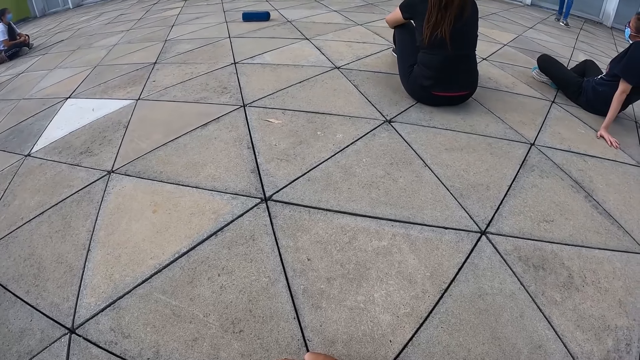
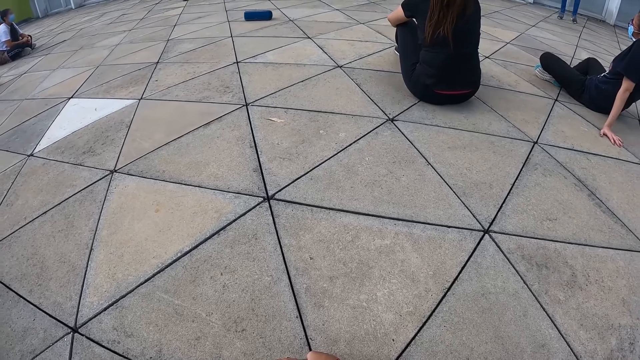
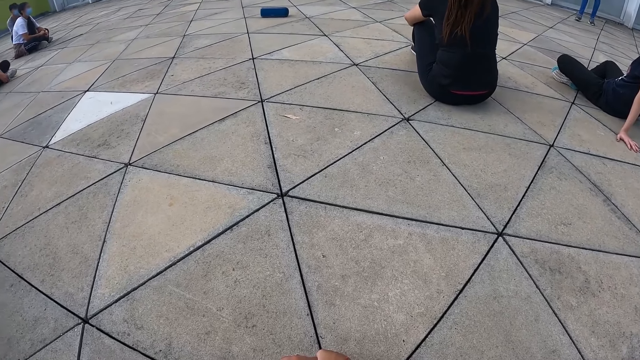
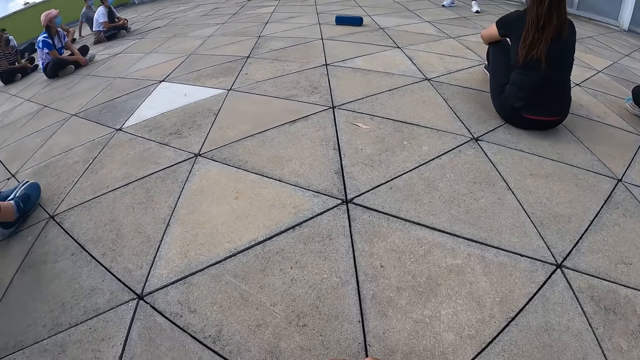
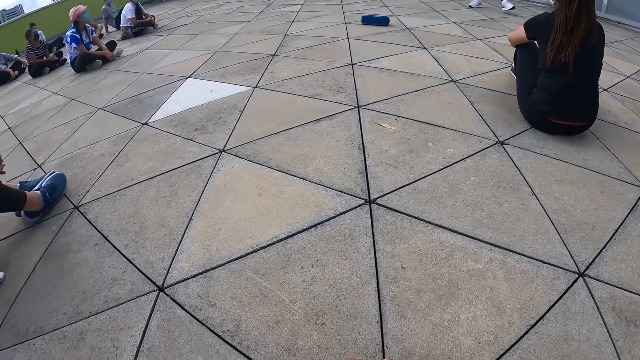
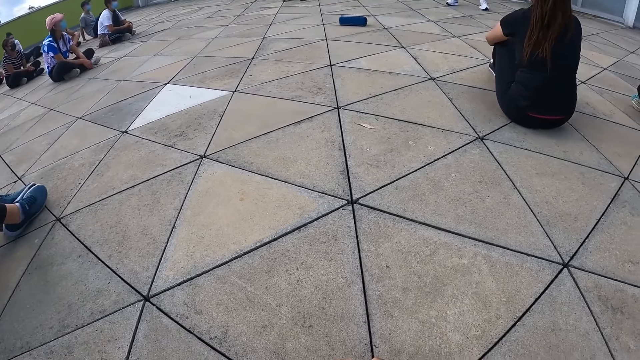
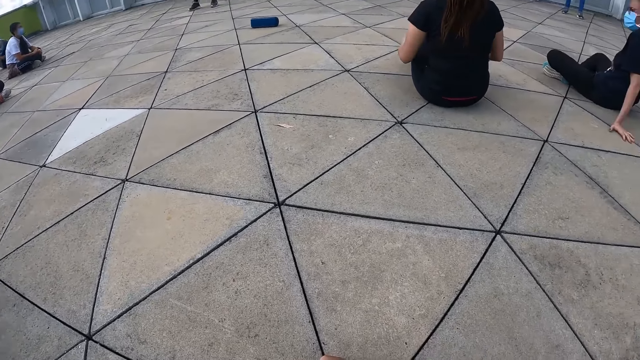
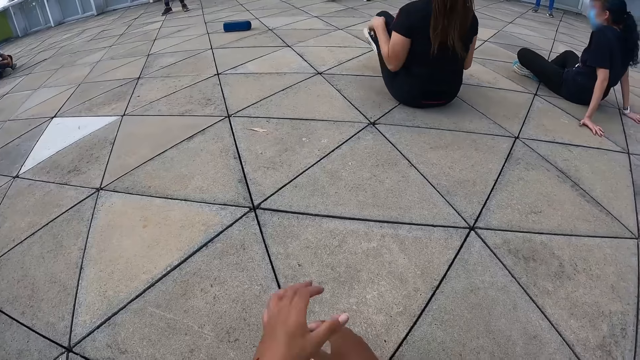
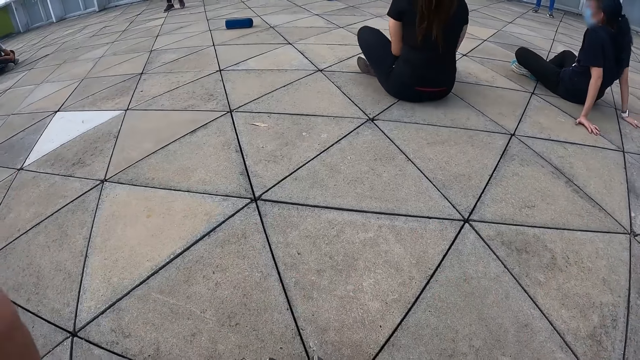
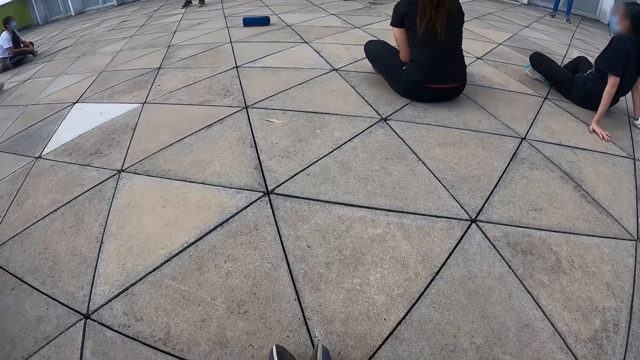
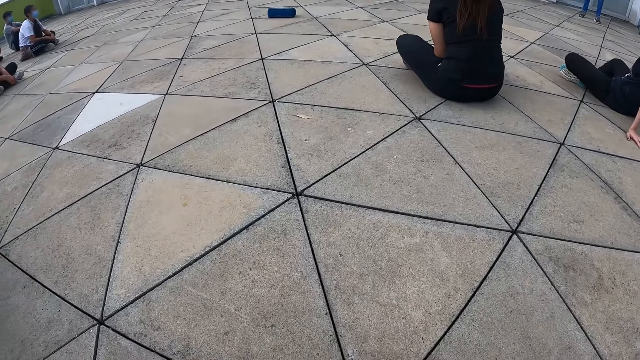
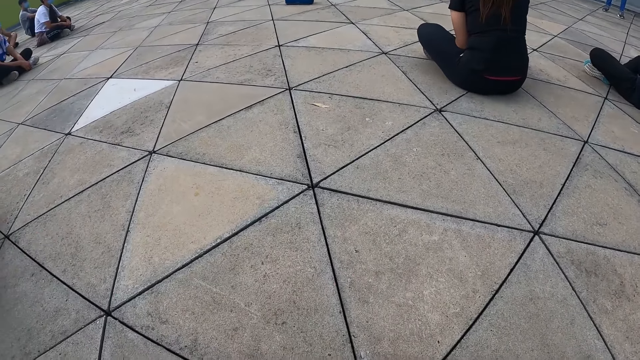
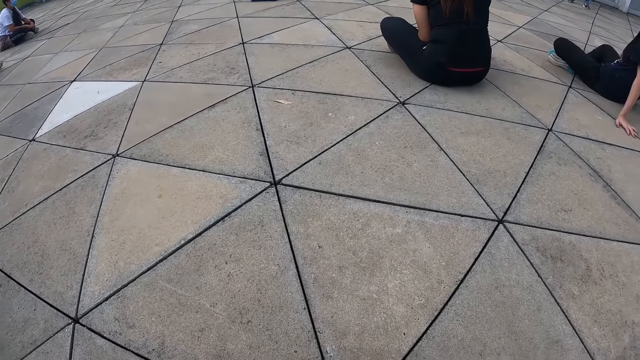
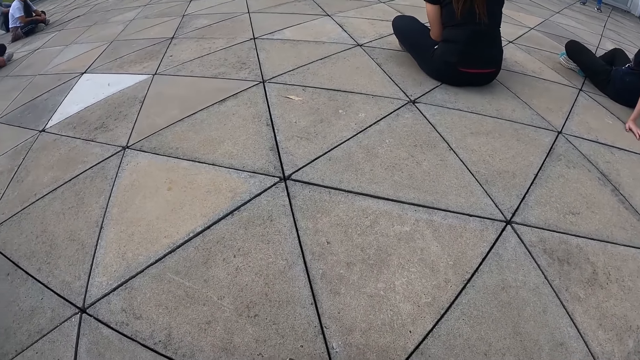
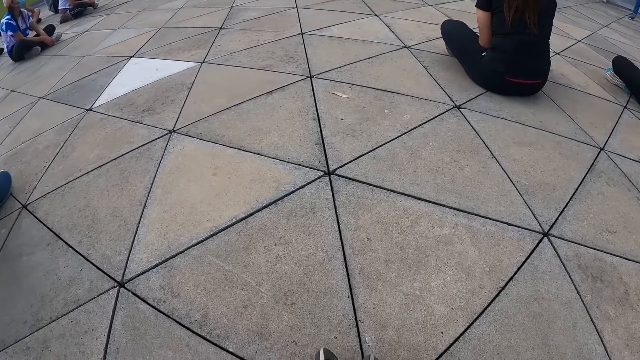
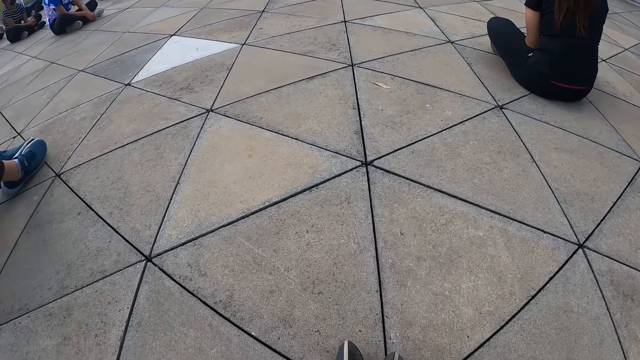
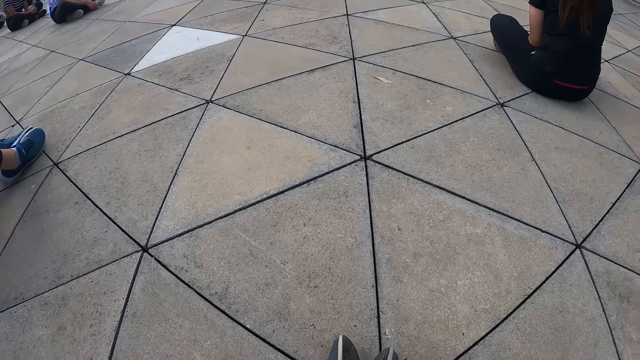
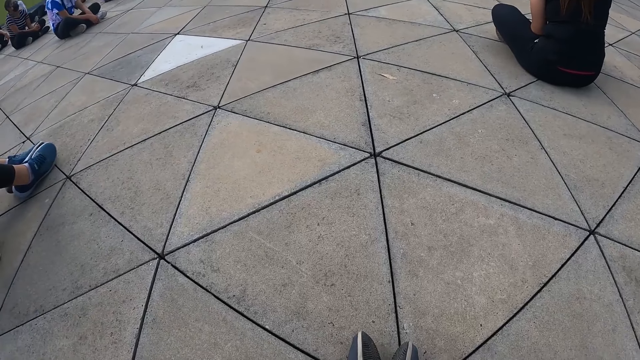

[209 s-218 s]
The camera wearer adjusts the camera on her head with her hands. She raises the hands.

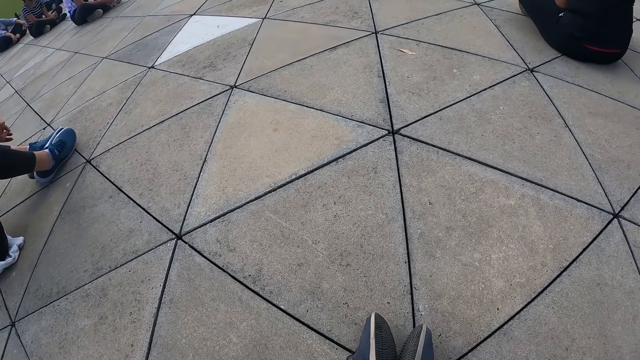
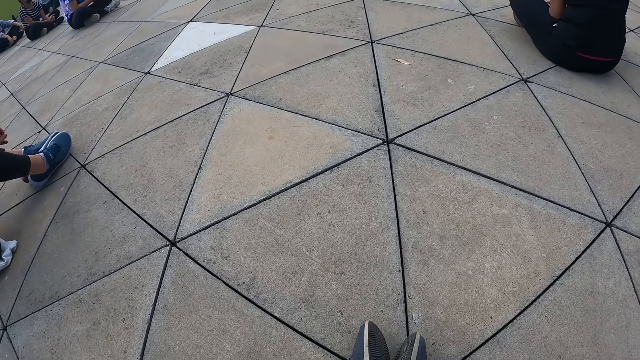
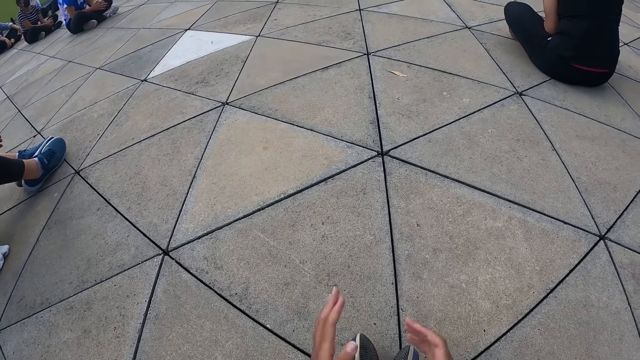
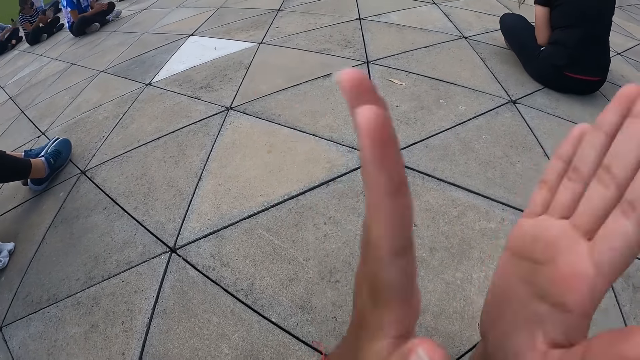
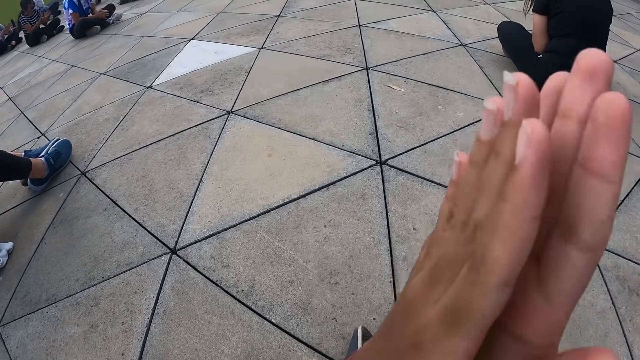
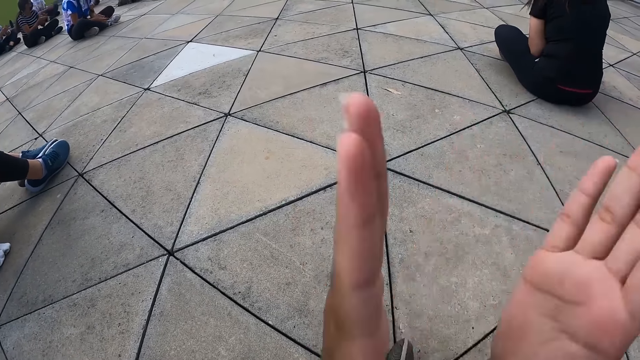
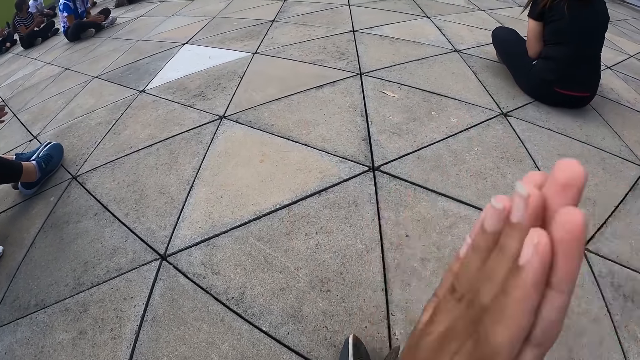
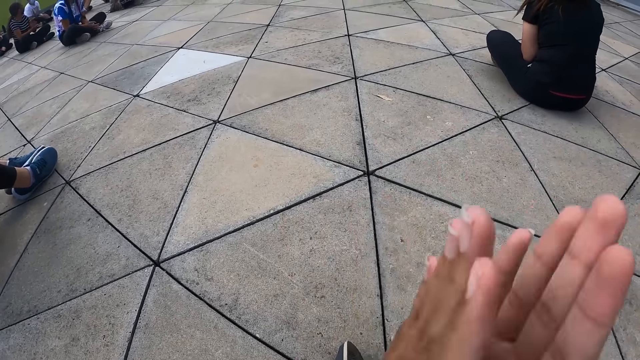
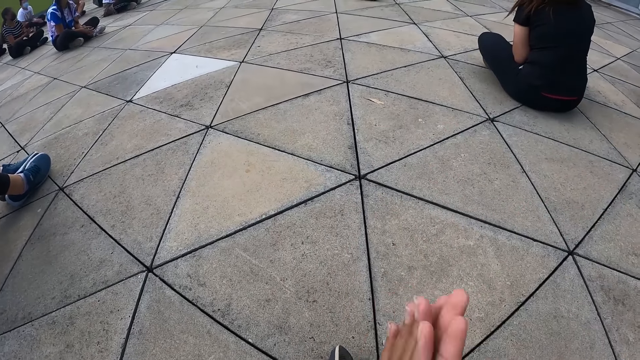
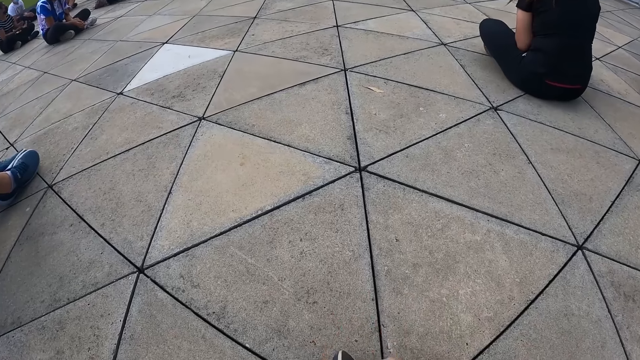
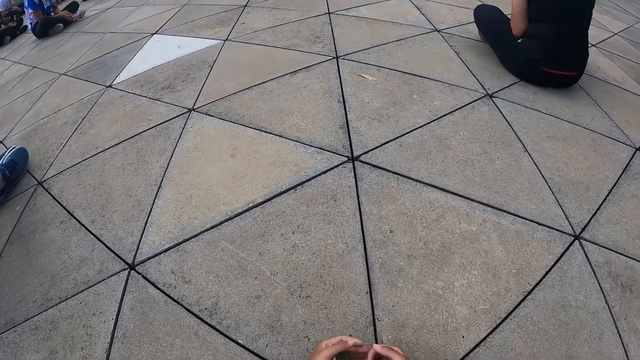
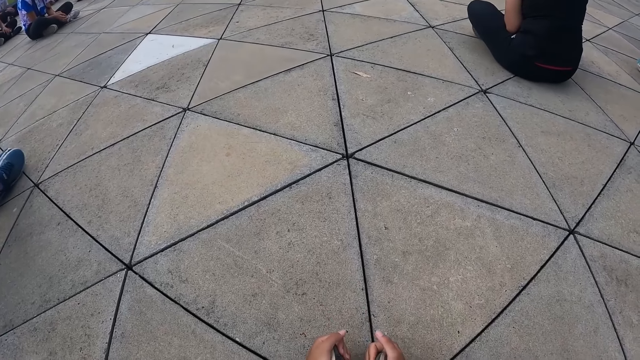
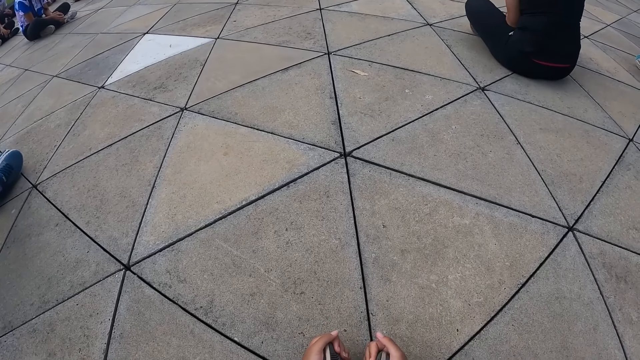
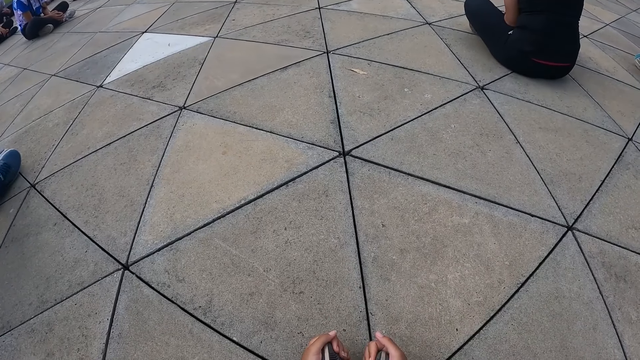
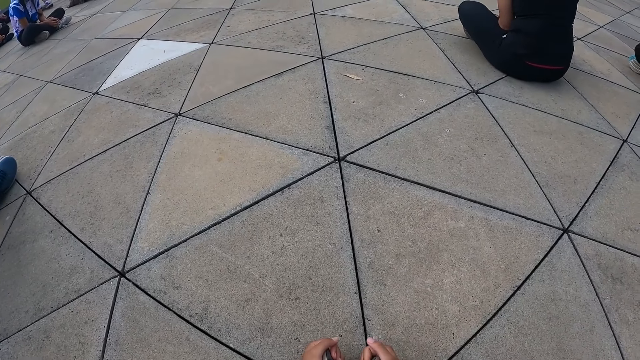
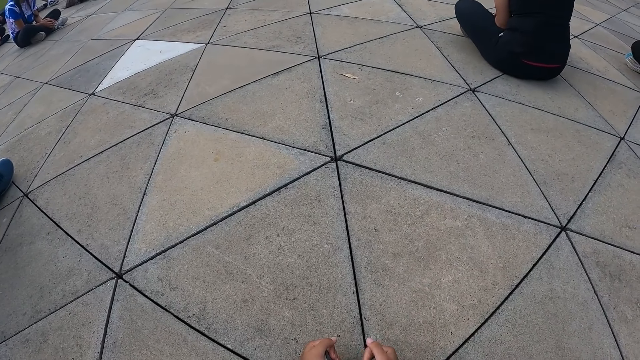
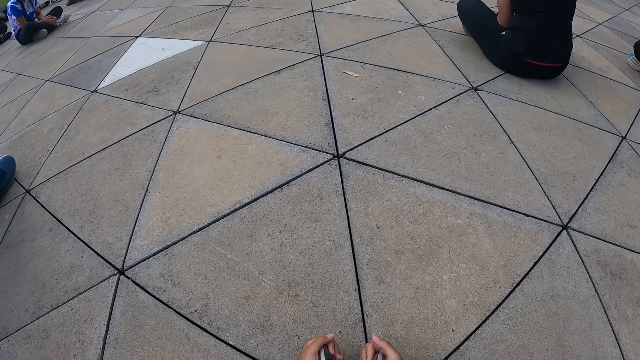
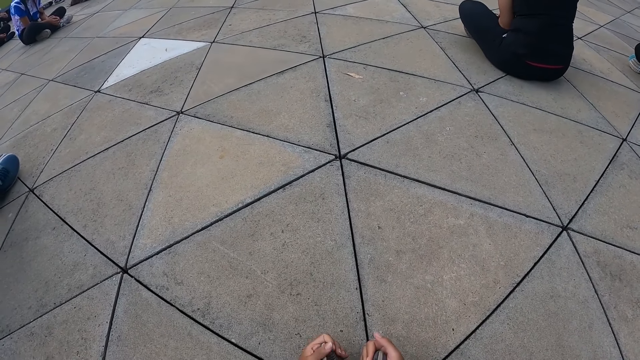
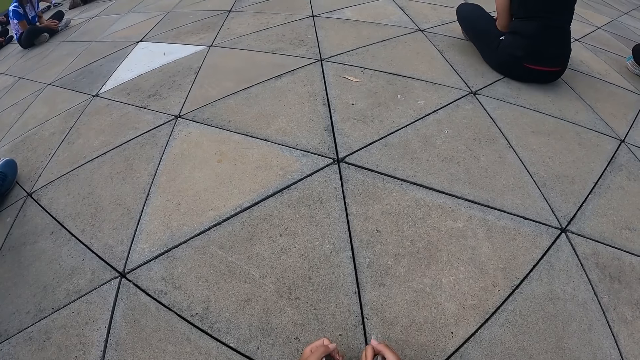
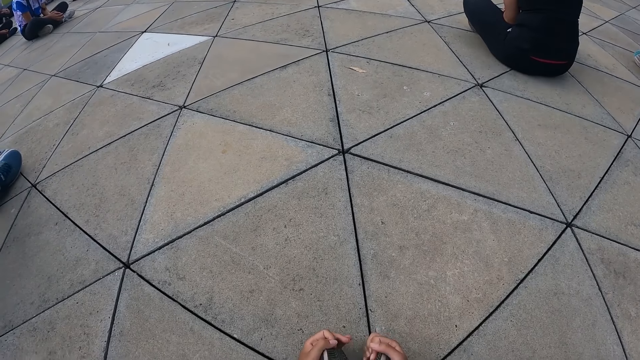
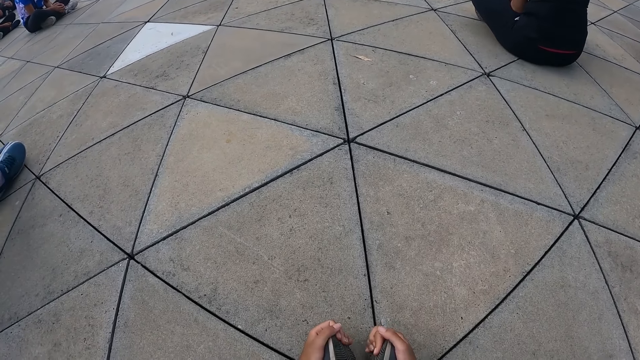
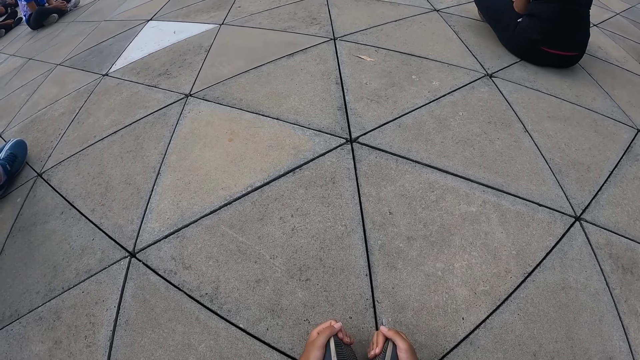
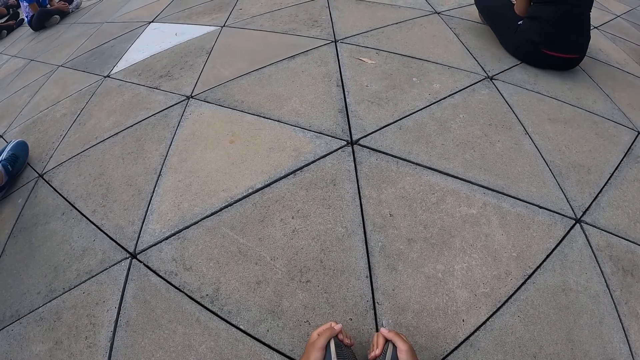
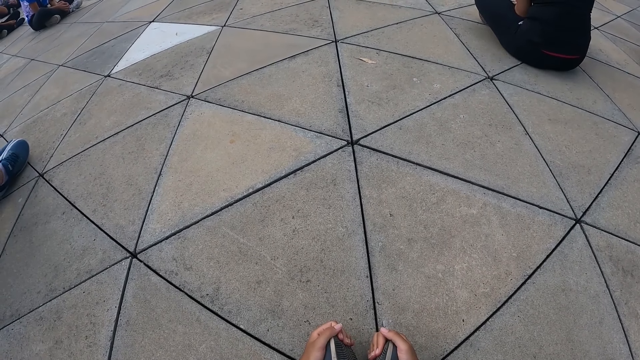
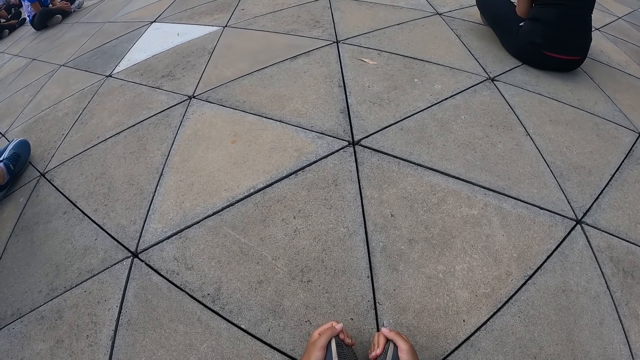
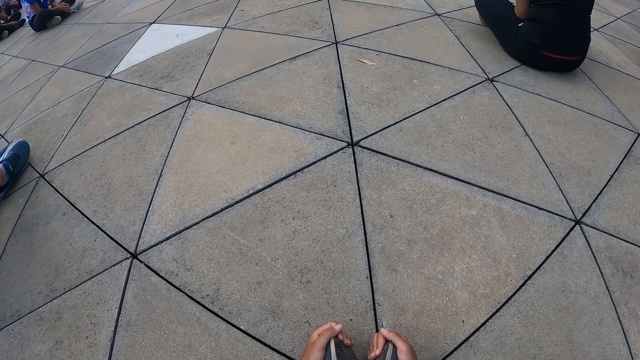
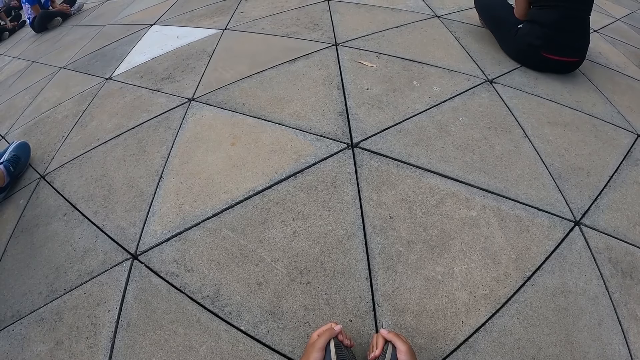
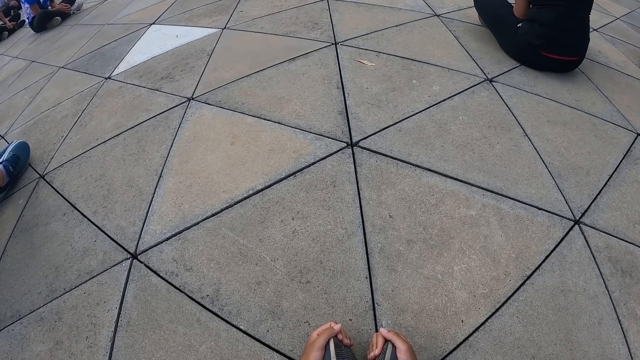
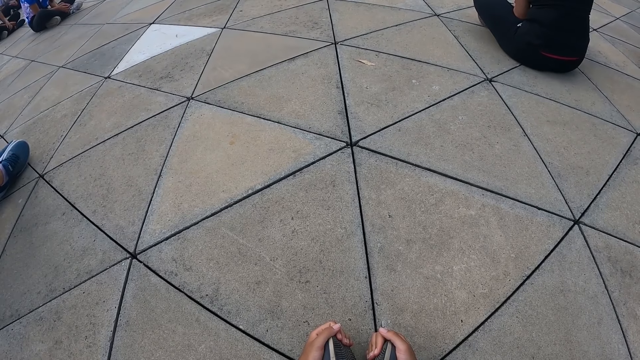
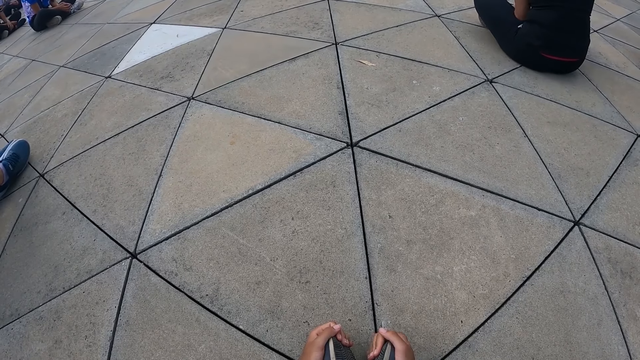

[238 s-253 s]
The camera wearer claps her hands together. She holds the legs and places her hands on her shoes.
